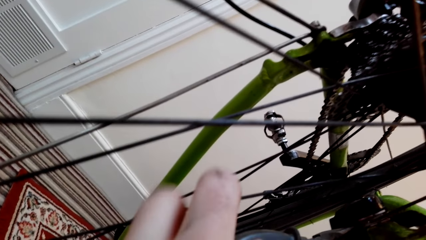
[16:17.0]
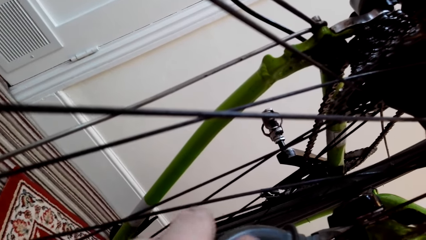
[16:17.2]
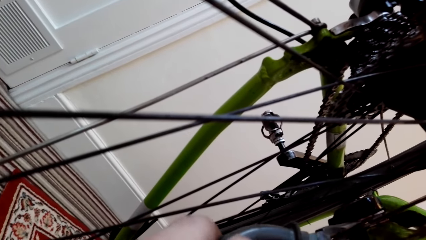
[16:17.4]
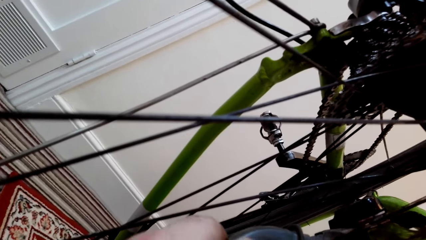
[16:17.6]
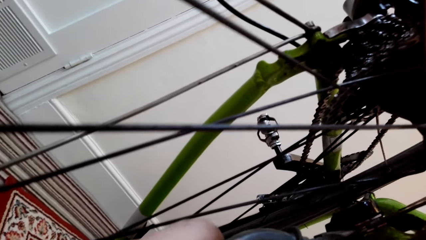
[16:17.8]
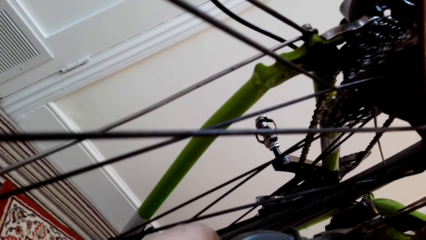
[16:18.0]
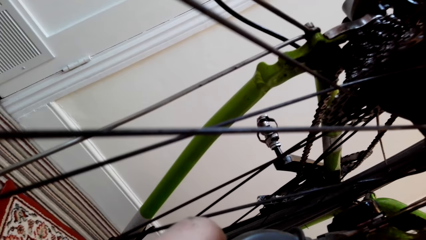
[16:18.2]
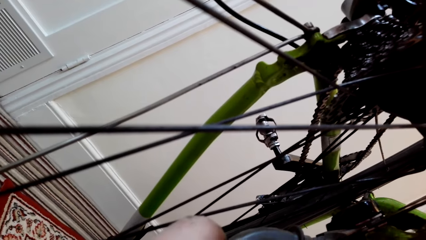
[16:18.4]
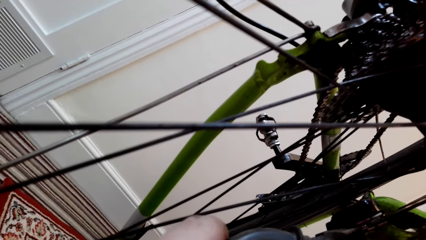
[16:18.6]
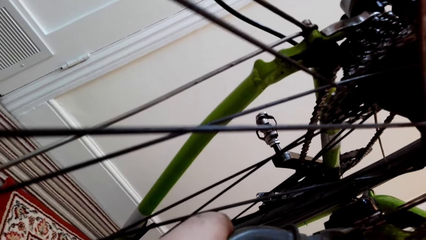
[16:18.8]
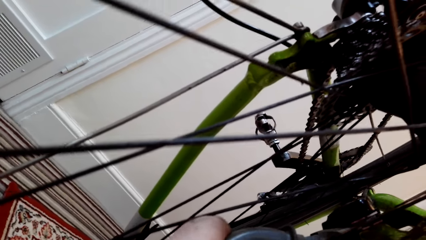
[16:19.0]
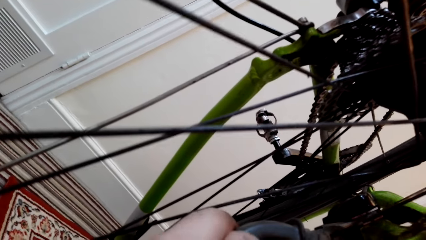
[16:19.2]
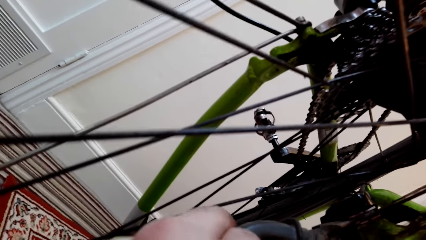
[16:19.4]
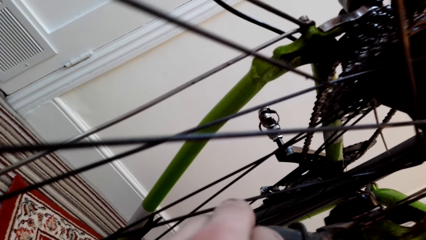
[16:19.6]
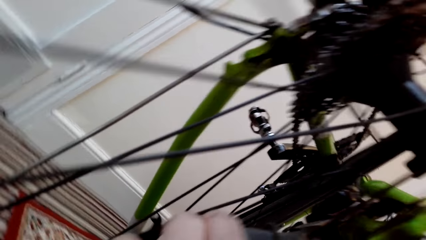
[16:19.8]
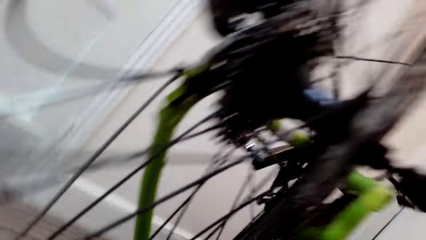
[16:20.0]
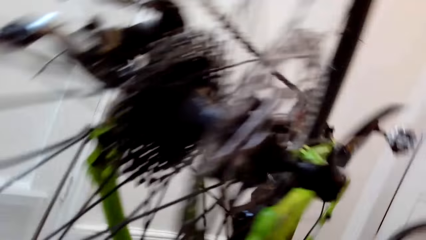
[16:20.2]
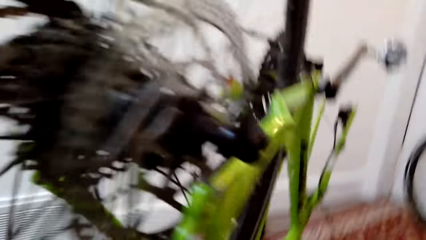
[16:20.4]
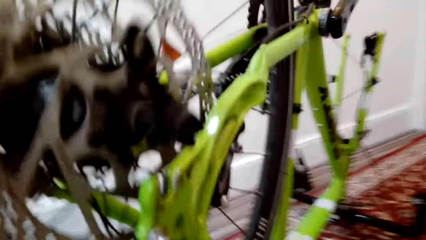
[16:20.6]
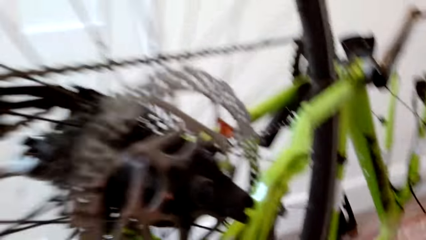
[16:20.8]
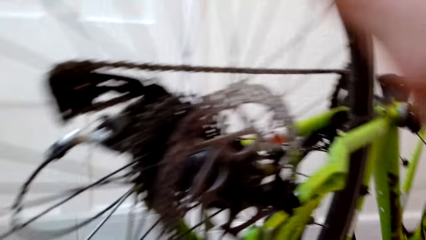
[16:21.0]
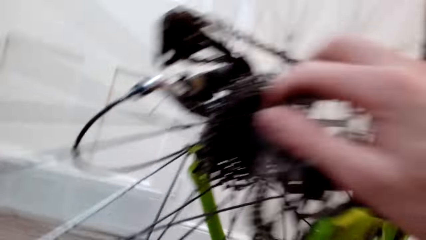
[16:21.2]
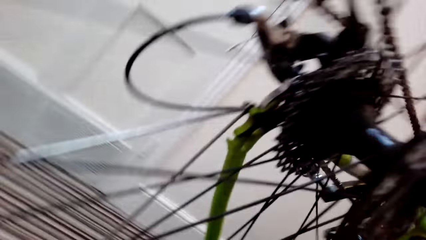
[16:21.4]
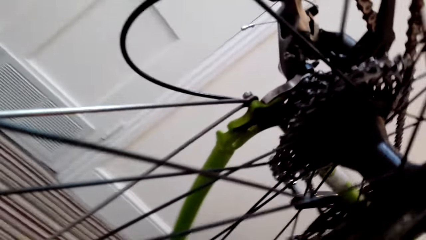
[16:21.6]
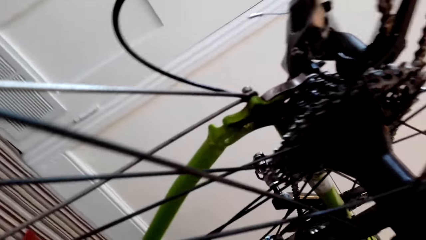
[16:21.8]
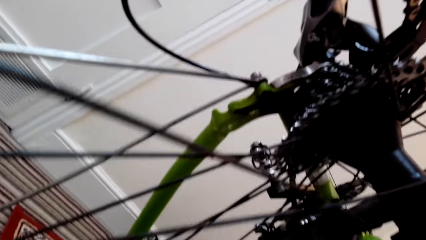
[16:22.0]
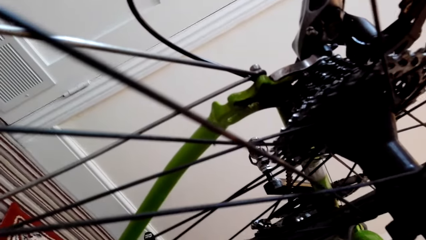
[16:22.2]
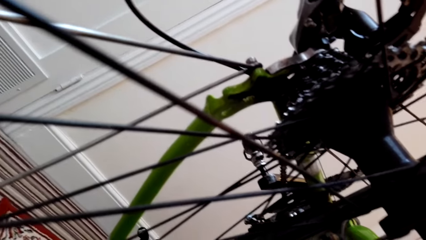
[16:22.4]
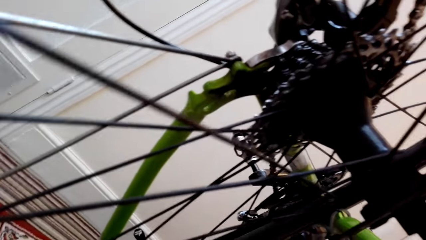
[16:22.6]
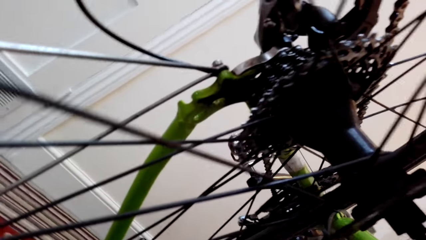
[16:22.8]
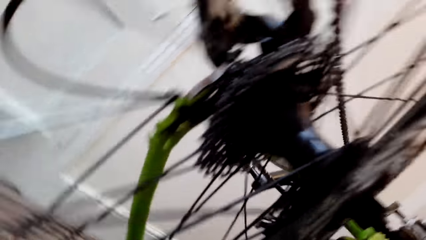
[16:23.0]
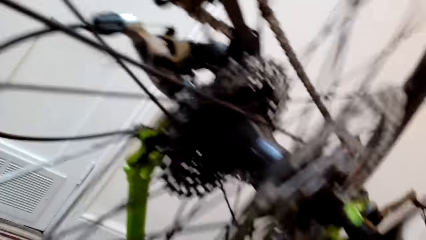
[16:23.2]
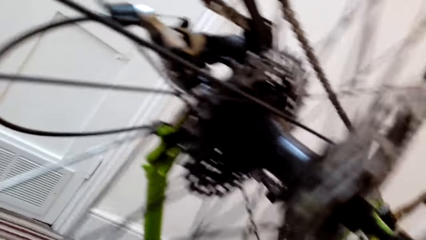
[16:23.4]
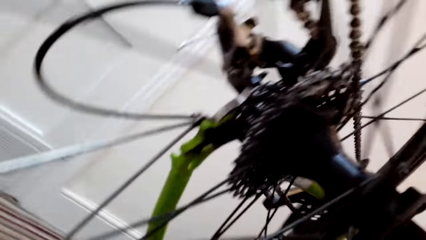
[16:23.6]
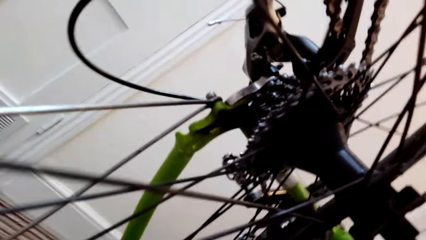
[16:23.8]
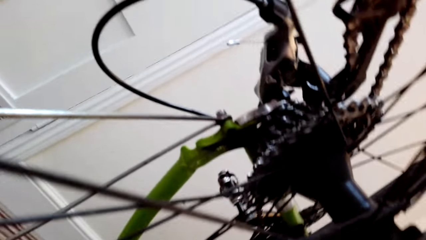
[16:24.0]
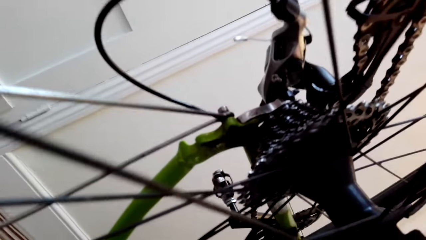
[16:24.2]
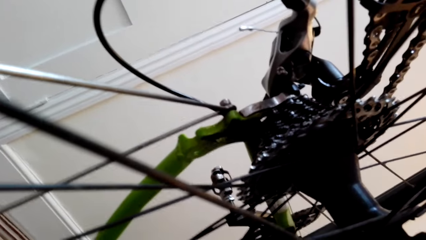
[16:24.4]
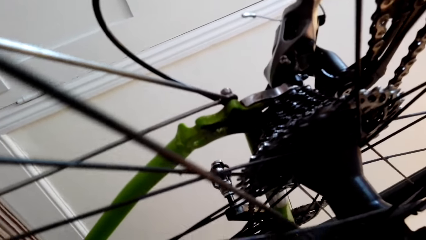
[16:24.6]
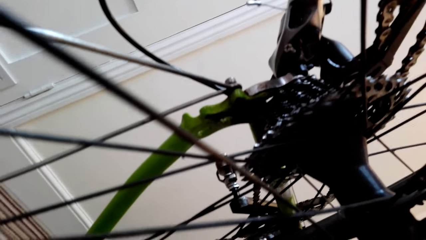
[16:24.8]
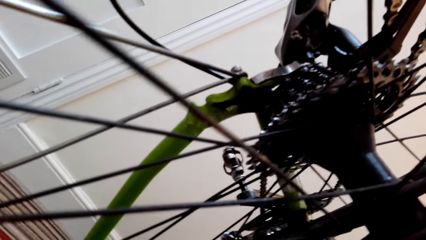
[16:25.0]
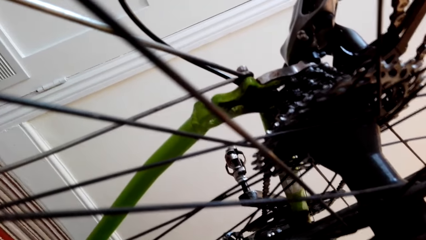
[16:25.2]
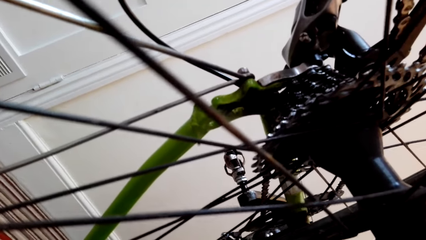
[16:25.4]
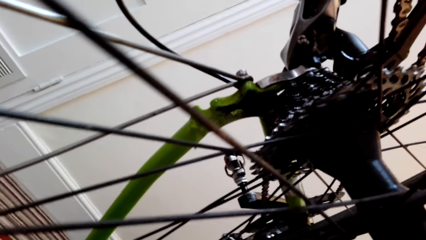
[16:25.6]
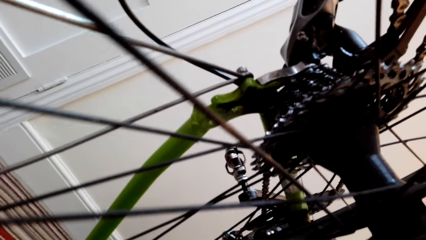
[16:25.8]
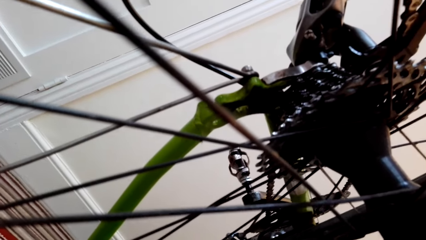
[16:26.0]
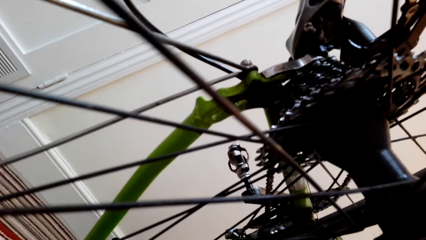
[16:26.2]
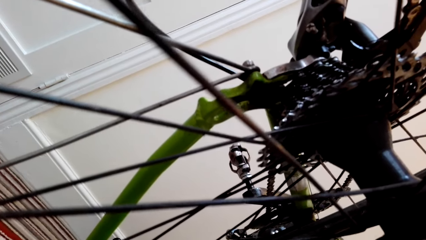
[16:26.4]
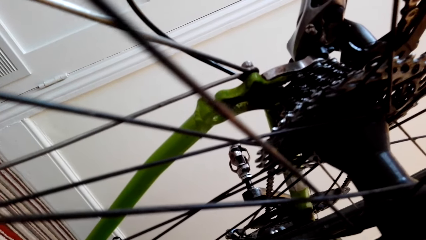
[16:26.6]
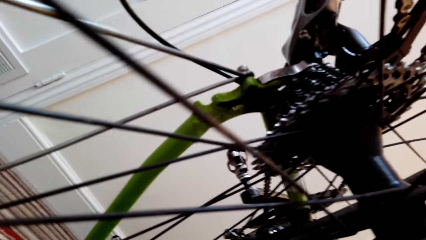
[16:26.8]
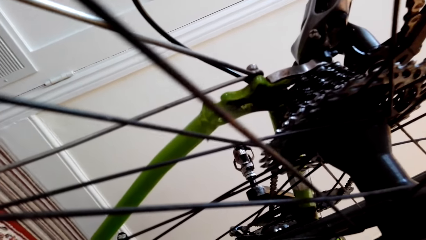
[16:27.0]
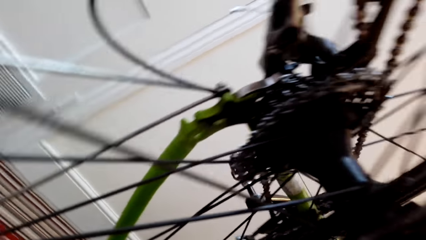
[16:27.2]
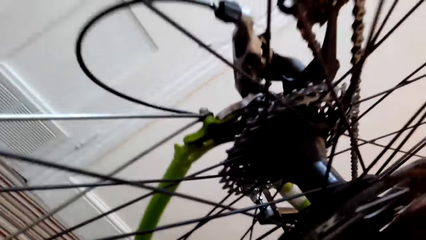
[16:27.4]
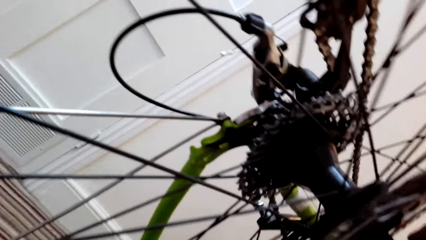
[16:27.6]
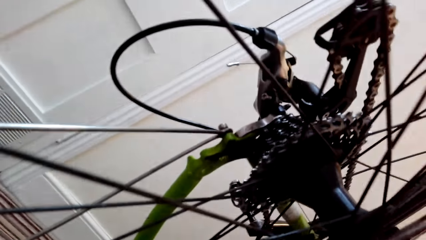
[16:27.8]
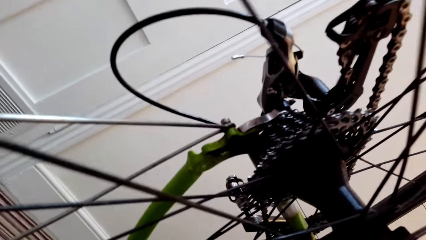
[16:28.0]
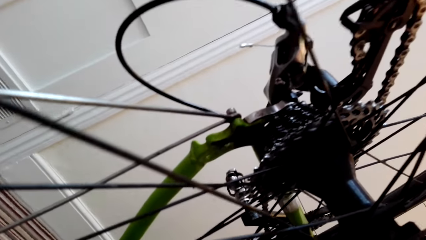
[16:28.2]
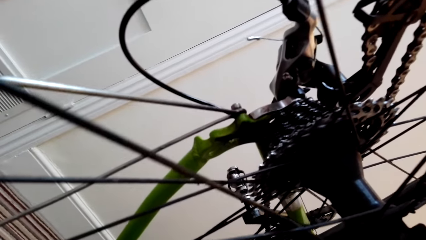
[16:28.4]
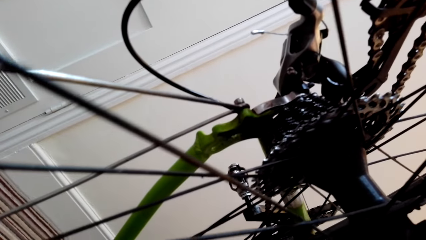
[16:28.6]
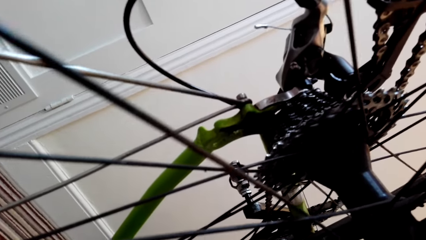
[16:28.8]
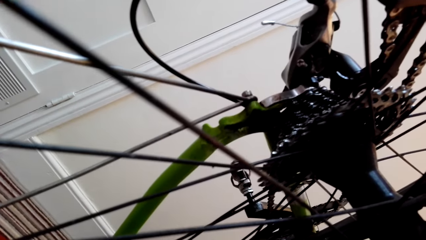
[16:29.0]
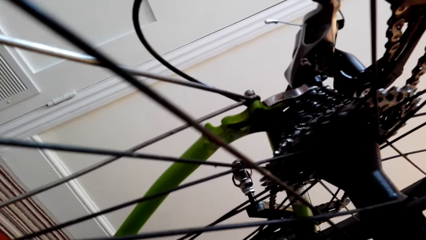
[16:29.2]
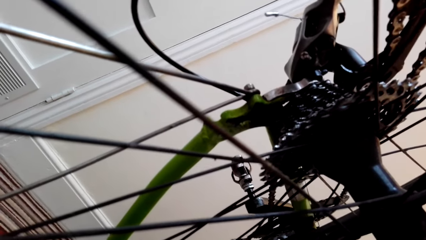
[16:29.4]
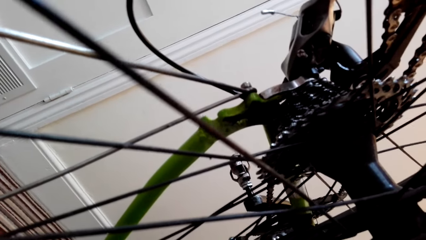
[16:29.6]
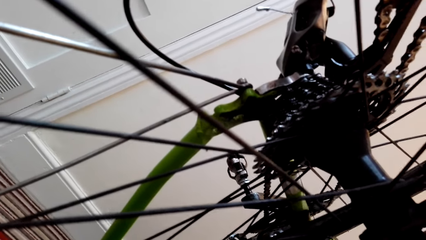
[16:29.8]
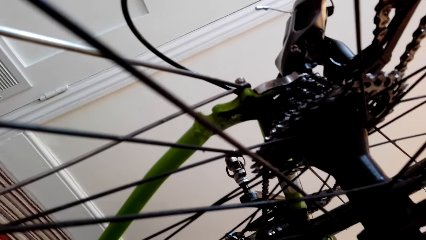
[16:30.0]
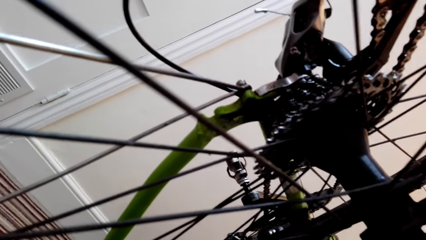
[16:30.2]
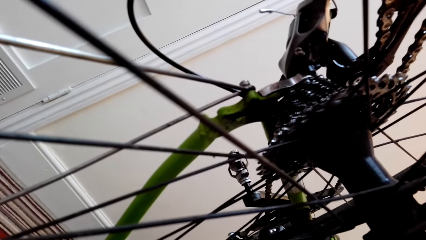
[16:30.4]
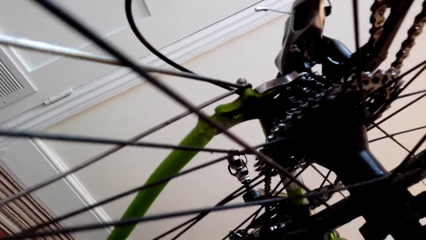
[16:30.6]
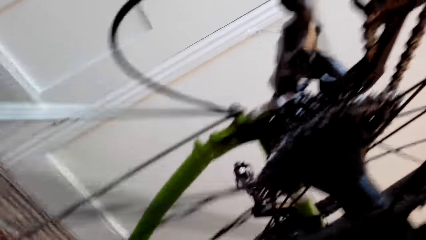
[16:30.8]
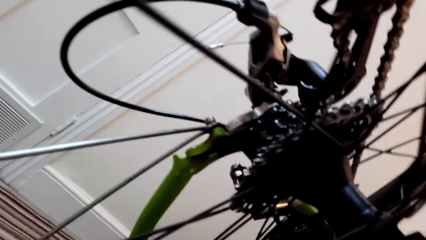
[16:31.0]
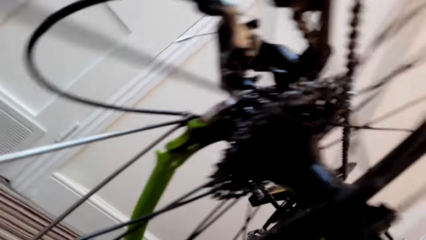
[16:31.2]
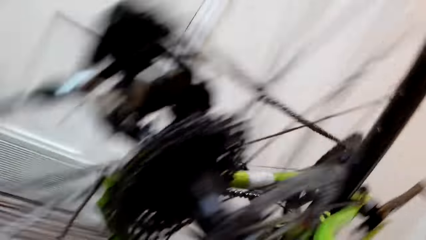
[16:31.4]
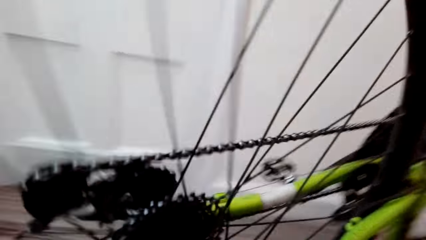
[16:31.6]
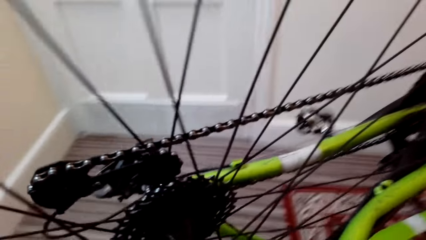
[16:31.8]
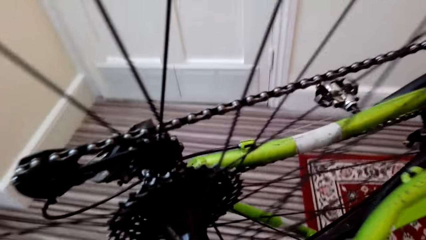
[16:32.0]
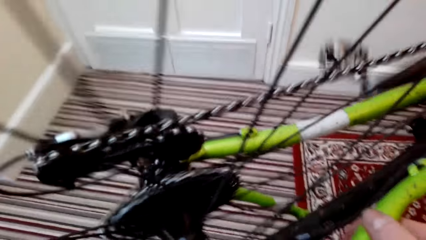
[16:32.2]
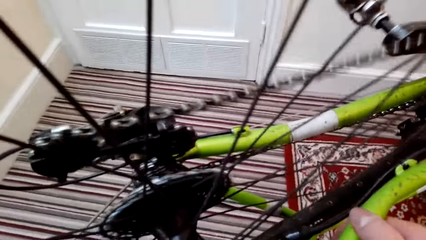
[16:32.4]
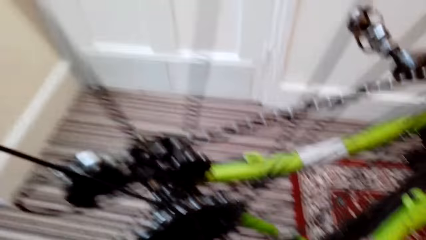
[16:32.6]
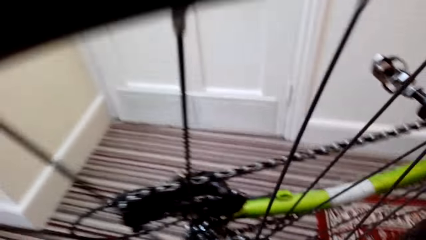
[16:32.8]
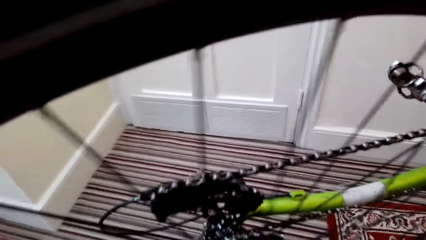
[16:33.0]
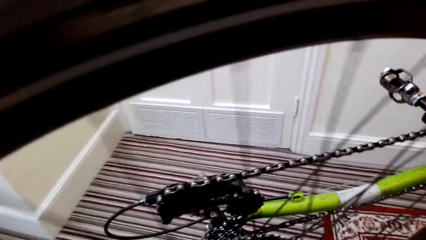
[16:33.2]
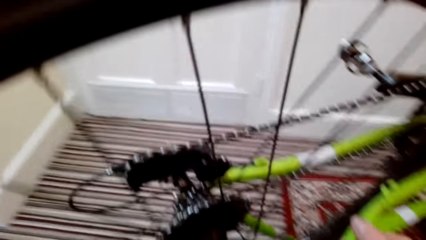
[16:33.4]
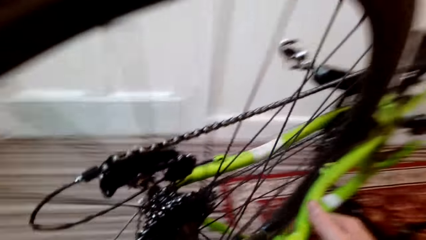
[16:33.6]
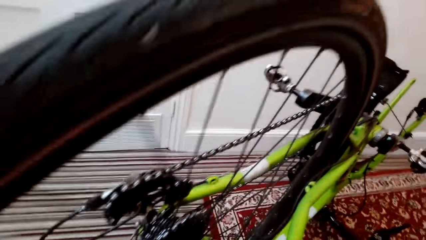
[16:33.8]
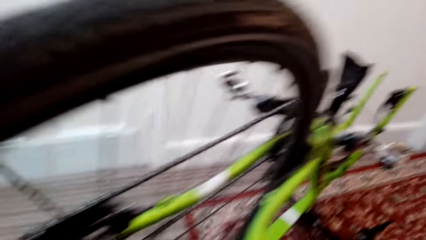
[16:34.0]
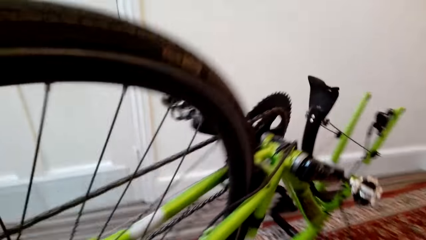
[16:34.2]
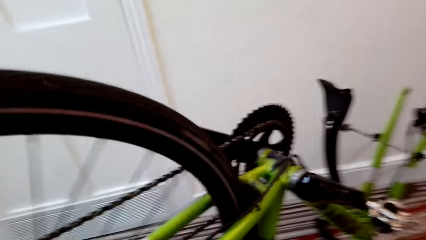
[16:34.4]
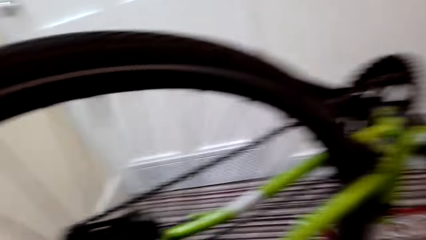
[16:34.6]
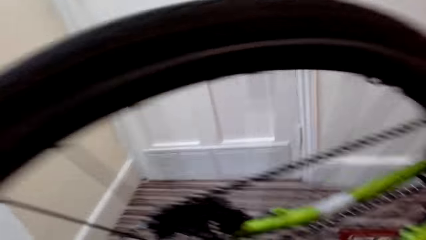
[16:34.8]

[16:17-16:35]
The camera wearer fixes the bicycle wheel on the bicycle with the pliers.
